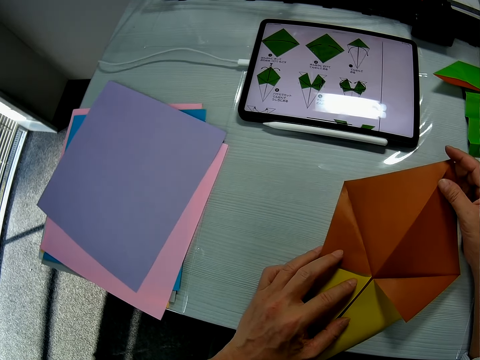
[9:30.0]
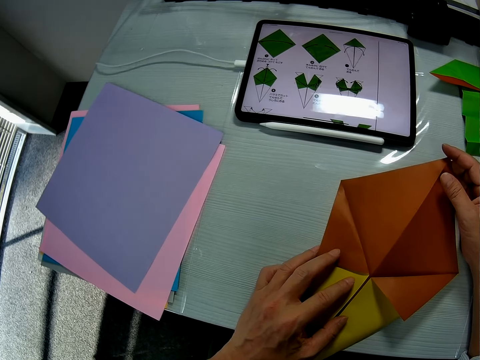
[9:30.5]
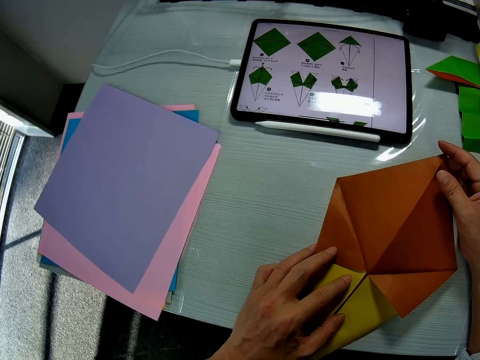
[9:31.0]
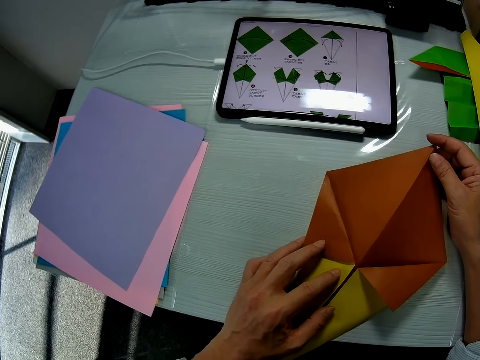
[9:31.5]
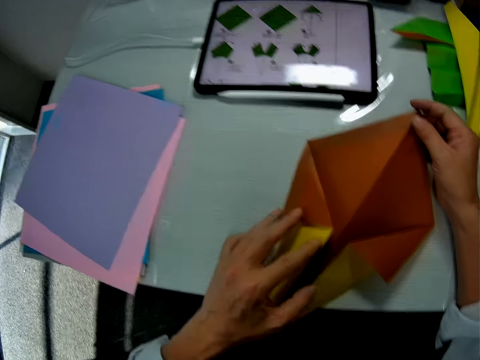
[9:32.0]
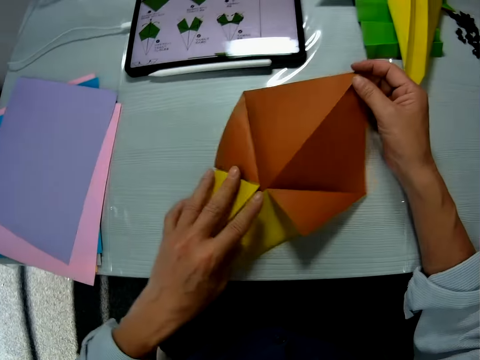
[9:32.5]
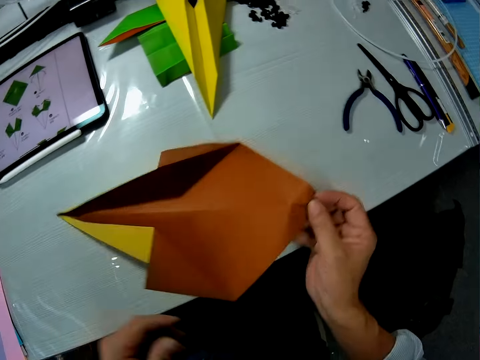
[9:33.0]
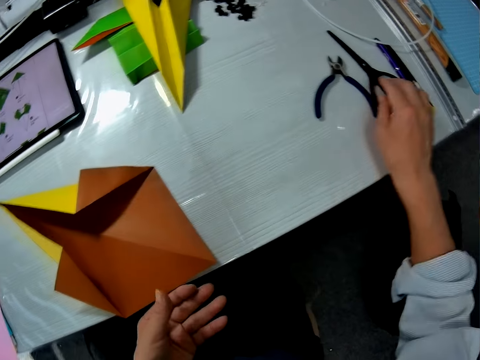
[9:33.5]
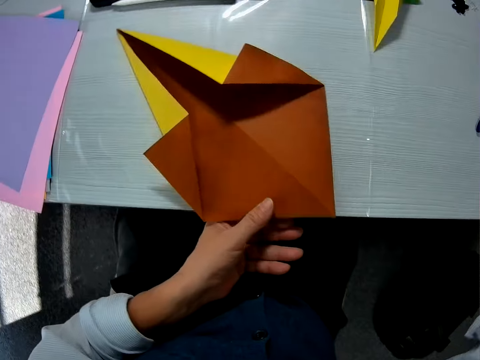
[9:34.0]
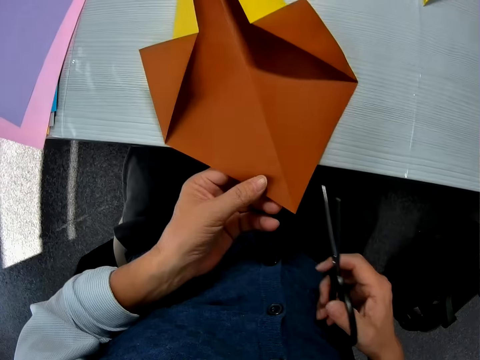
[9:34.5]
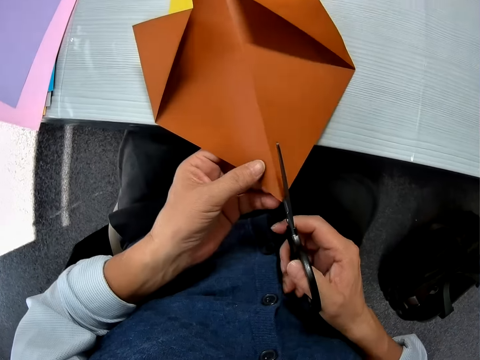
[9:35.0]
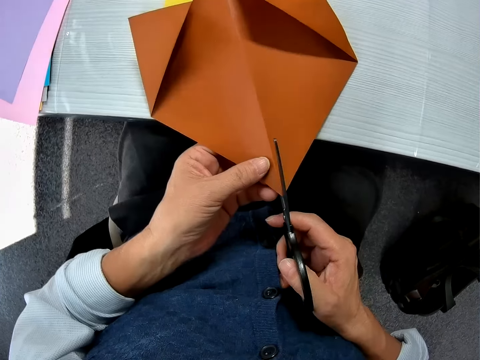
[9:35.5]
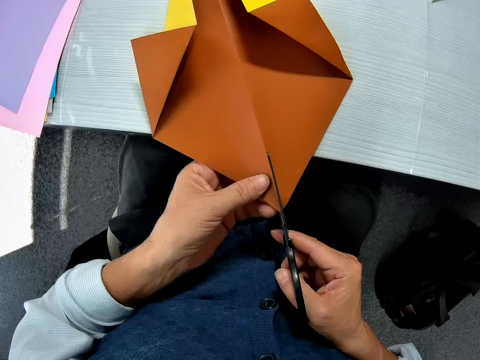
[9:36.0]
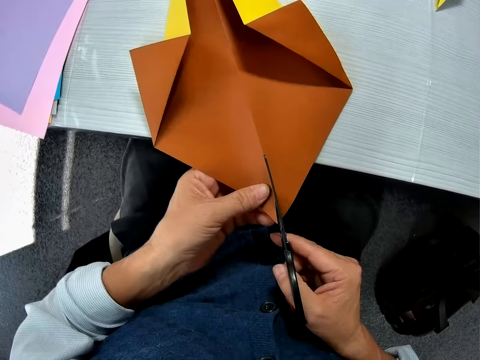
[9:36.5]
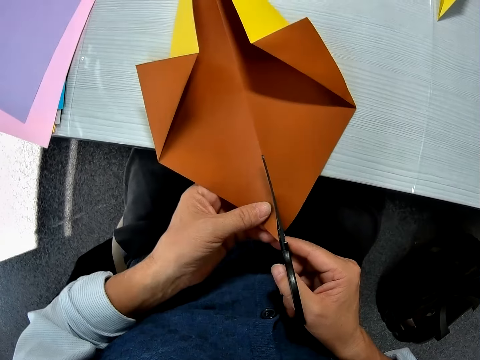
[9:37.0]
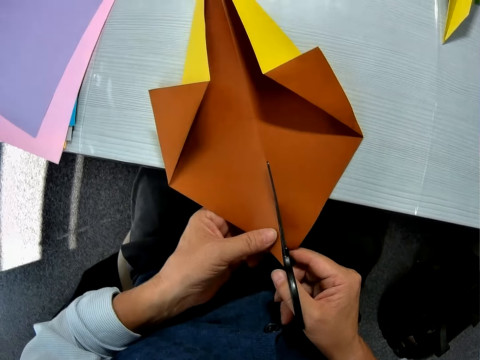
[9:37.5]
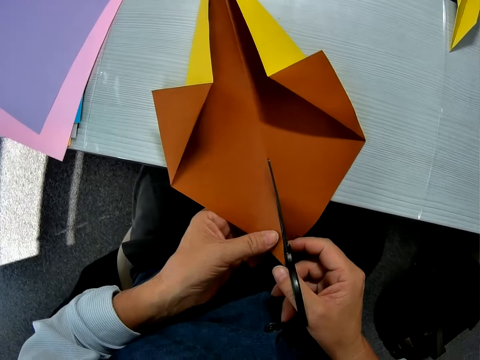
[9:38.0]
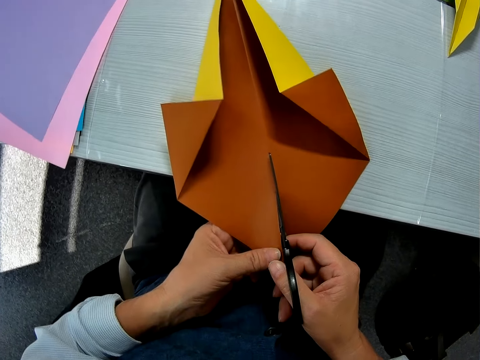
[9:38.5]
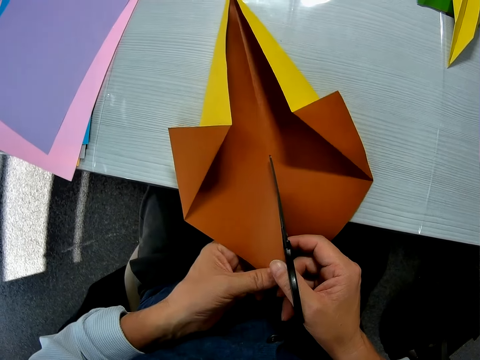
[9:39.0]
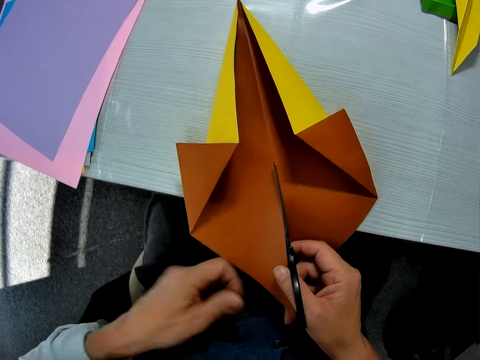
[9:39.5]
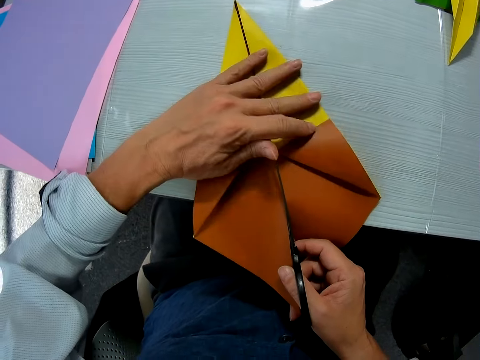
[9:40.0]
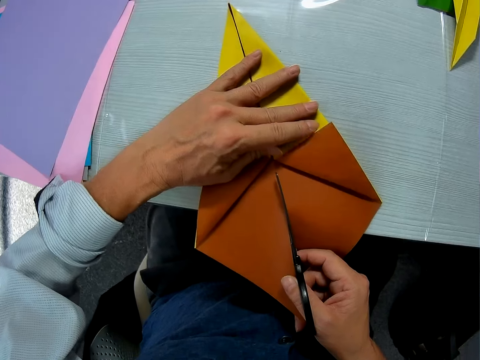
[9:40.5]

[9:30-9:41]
The camera wearer turns the craft paper on the table. They pick up scissors from the table. They cut the craft paper with the scissors.

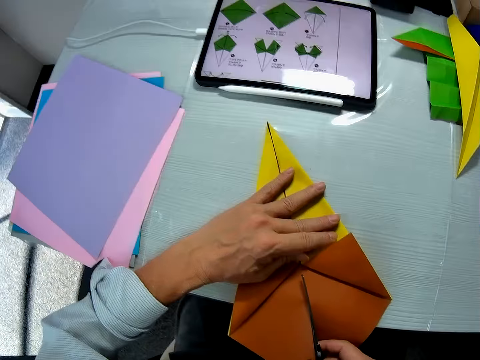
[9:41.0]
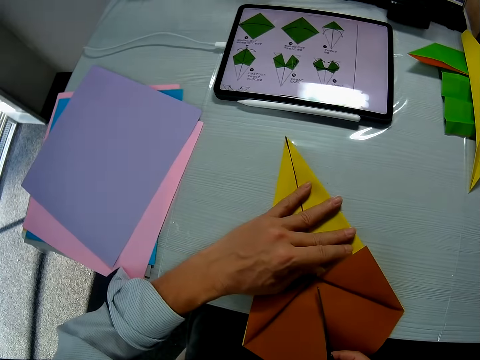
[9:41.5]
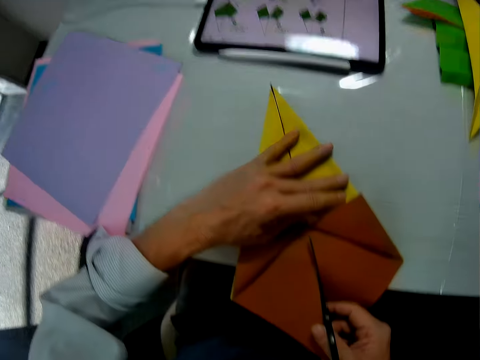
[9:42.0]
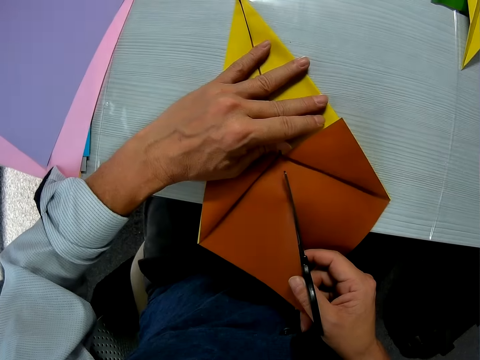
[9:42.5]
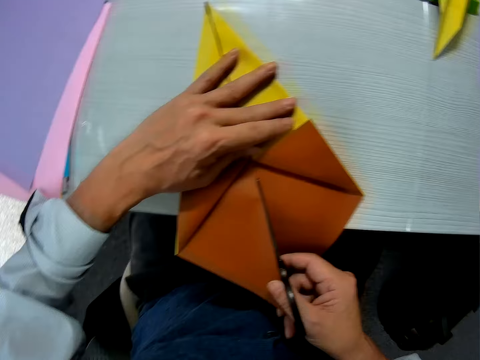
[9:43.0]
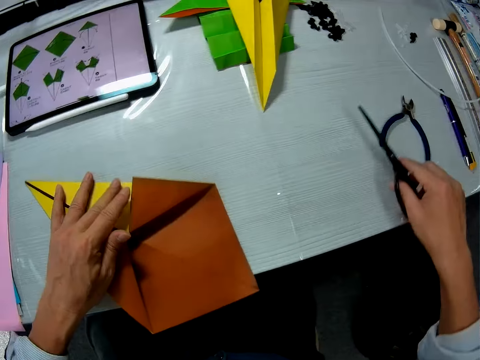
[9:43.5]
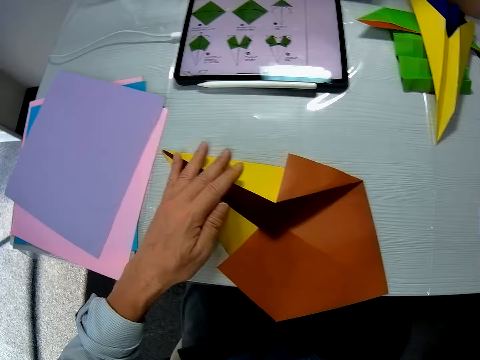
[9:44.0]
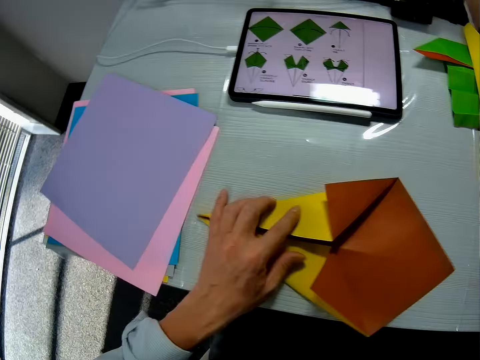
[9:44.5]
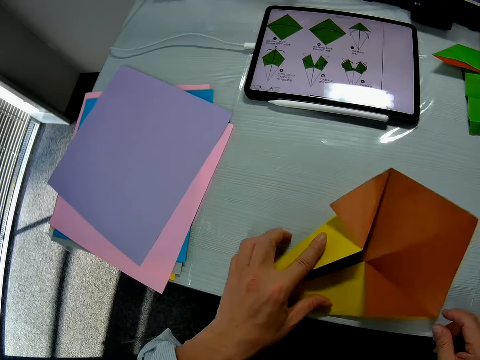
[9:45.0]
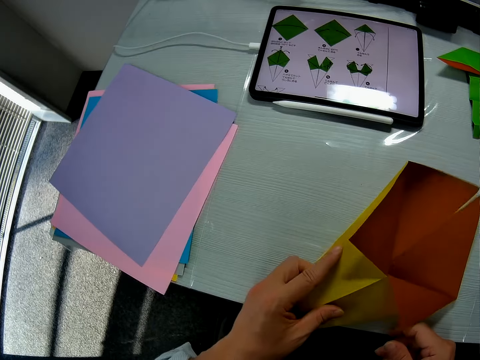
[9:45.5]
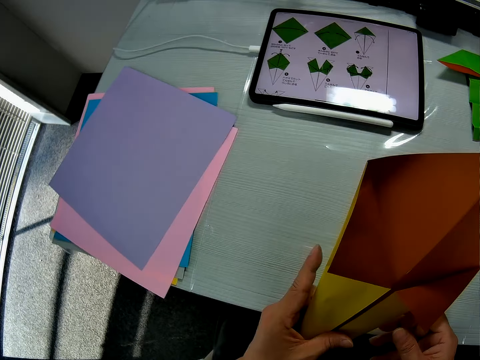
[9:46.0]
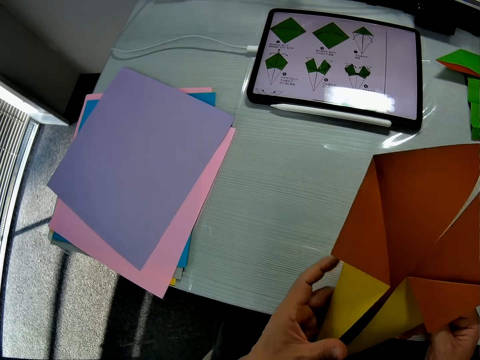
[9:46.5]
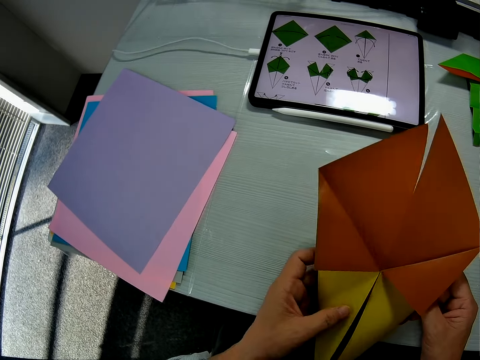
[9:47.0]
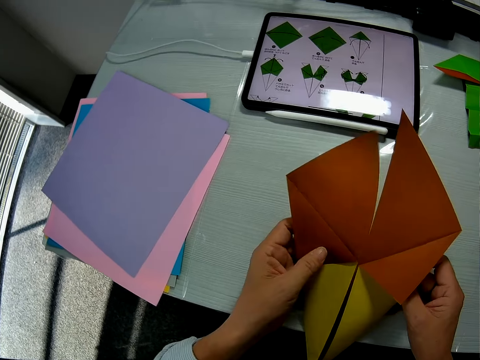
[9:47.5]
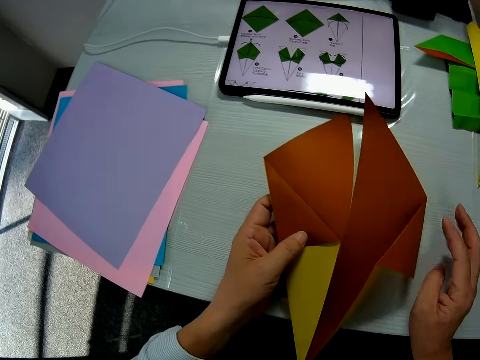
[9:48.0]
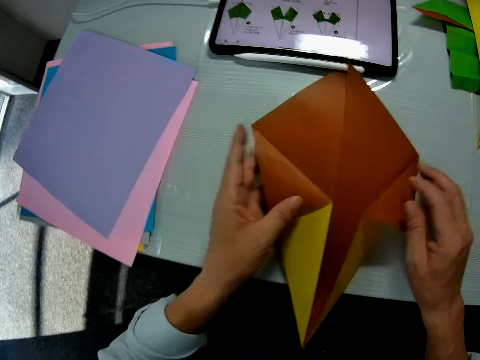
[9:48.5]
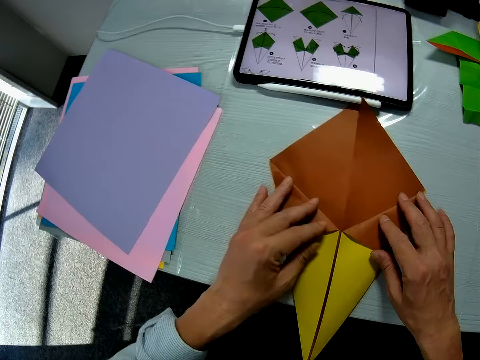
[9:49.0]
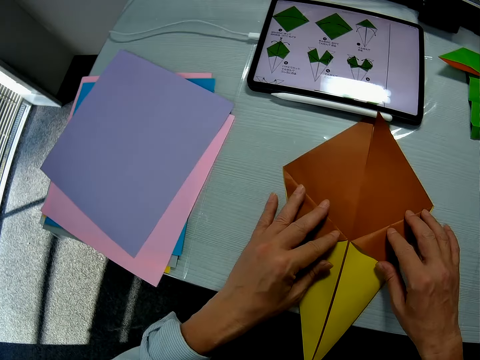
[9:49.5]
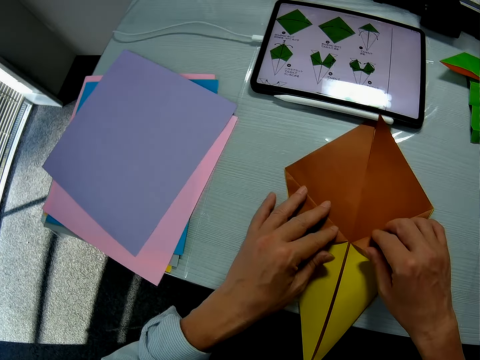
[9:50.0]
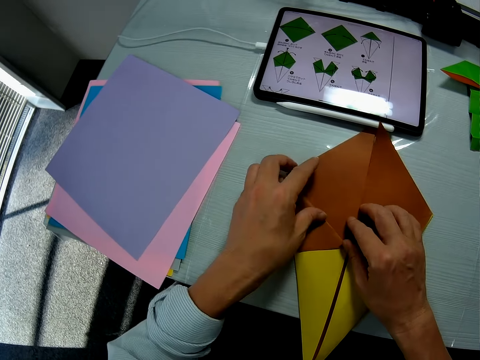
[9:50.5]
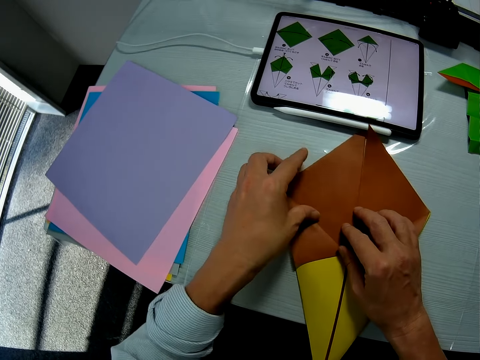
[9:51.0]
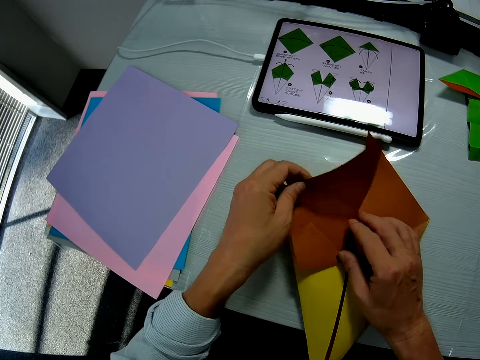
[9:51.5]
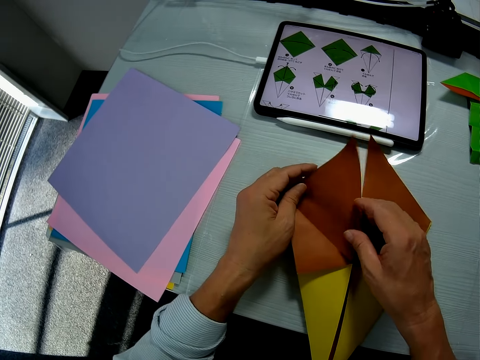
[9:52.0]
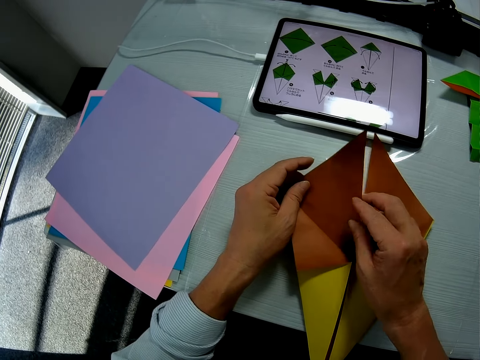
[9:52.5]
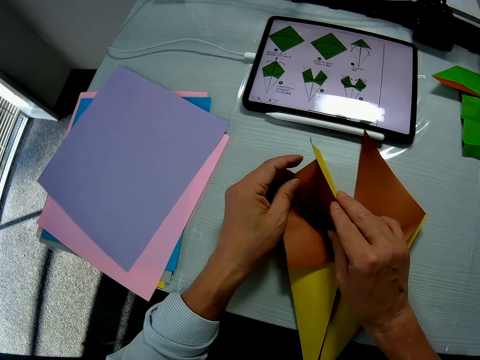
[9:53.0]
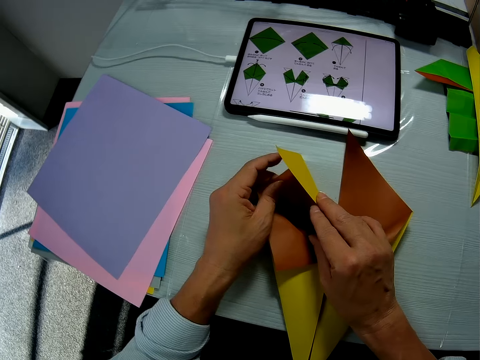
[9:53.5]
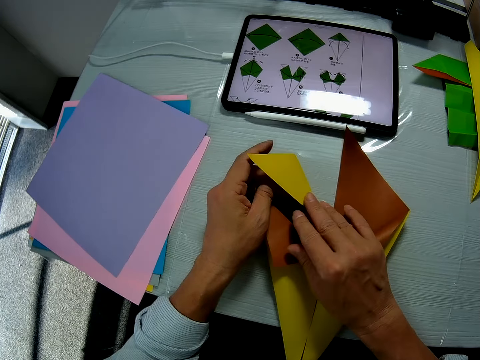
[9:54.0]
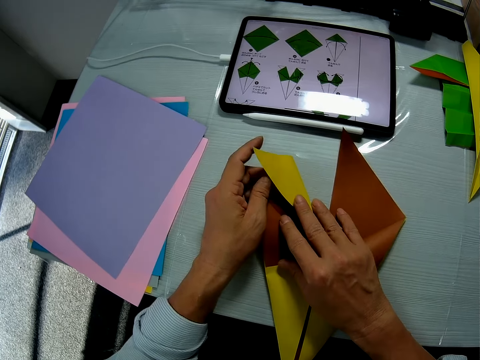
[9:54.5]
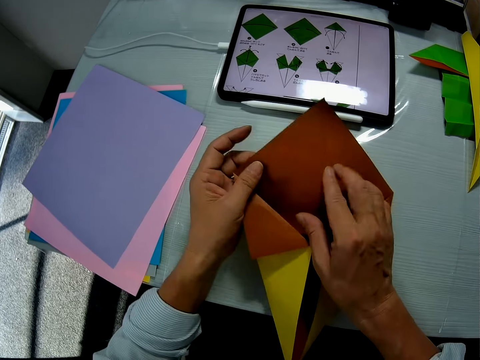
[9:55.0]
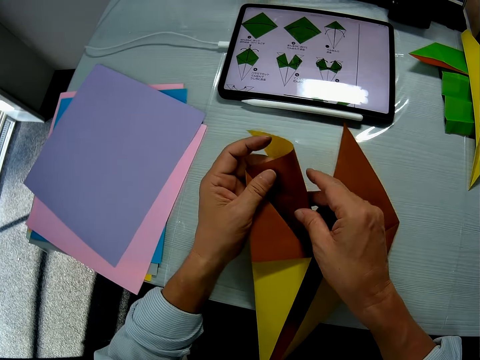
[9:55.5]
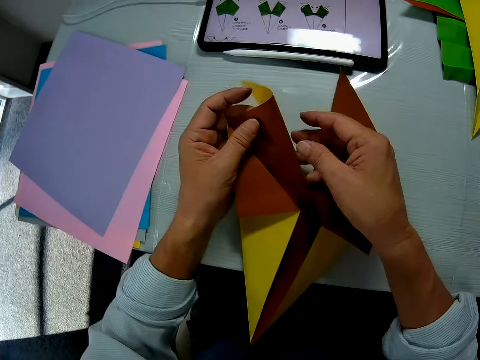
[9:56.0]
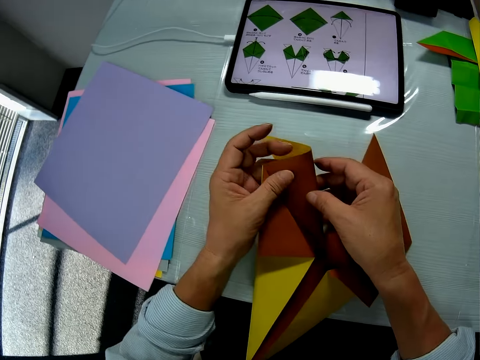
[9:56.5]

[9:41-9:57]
The camera wearer refers to the tab. They drop the scissors on the table. They pick up the craft paper from the table. They hold the craft paper or manila paper. They place the craft paper on the table. They fold the craft paper on the table.
